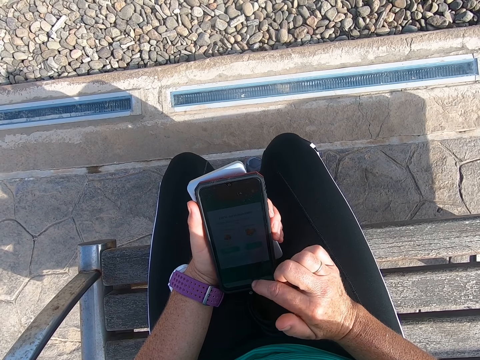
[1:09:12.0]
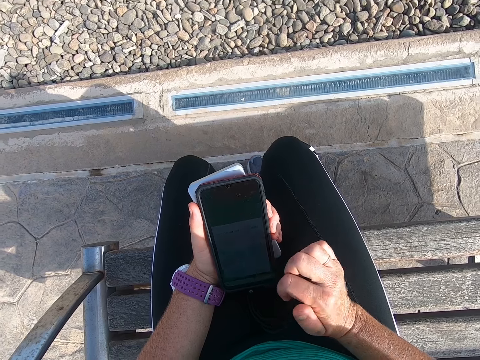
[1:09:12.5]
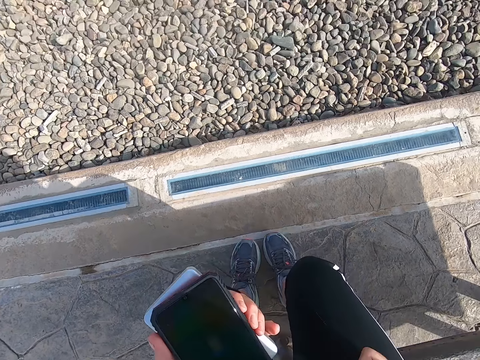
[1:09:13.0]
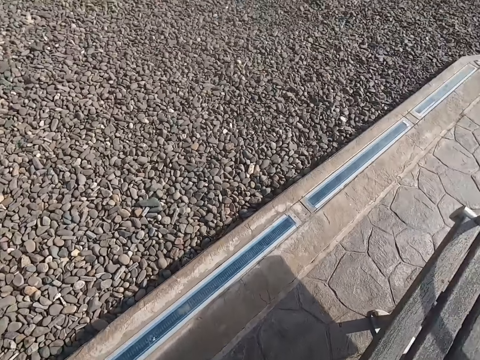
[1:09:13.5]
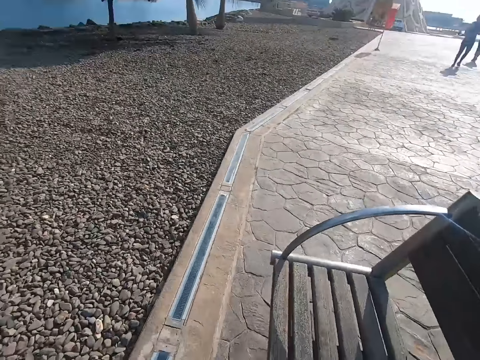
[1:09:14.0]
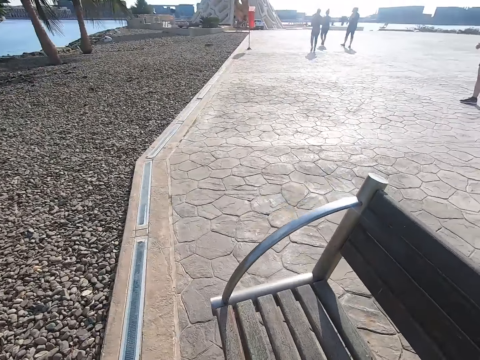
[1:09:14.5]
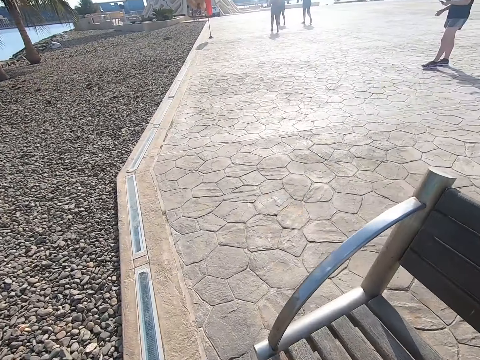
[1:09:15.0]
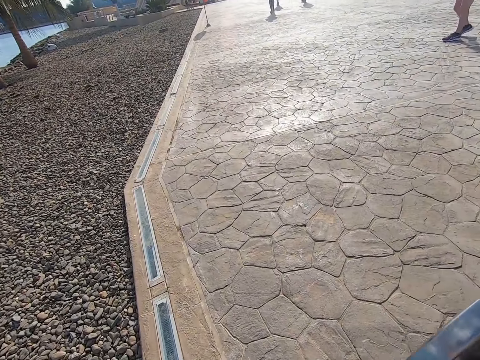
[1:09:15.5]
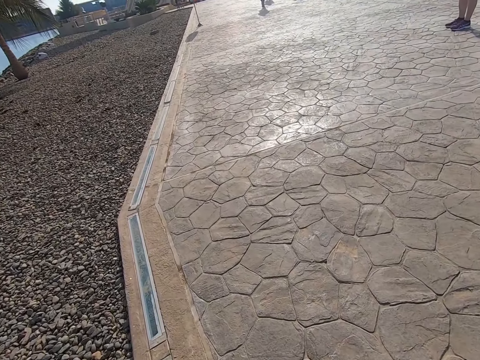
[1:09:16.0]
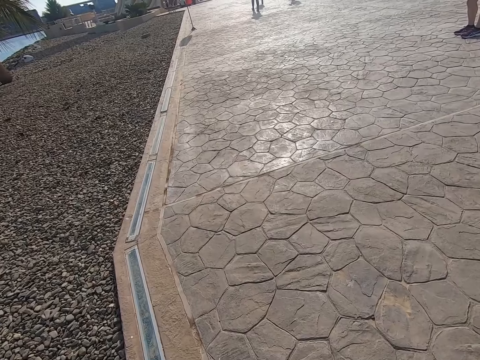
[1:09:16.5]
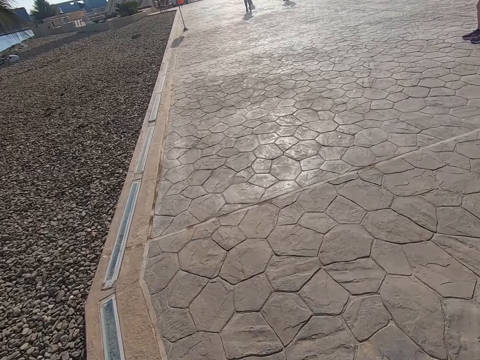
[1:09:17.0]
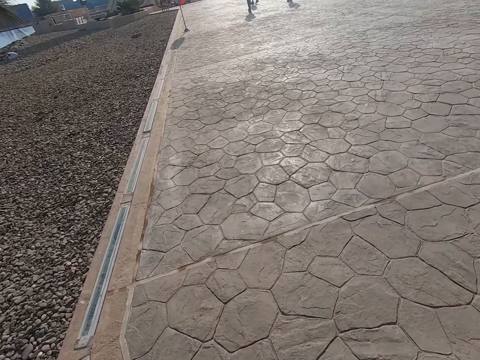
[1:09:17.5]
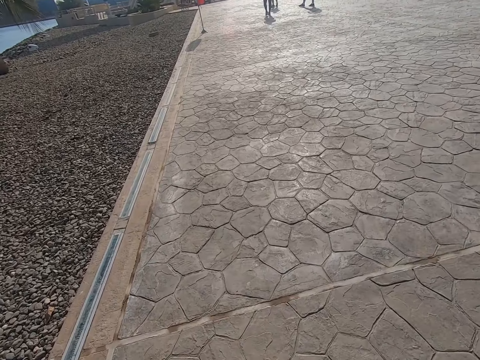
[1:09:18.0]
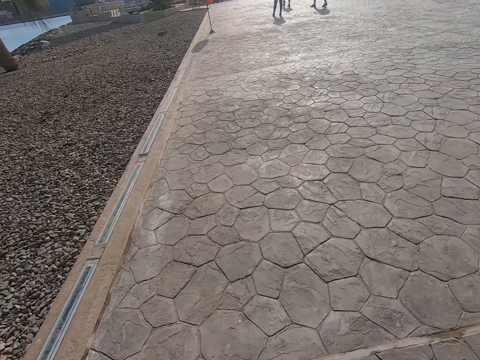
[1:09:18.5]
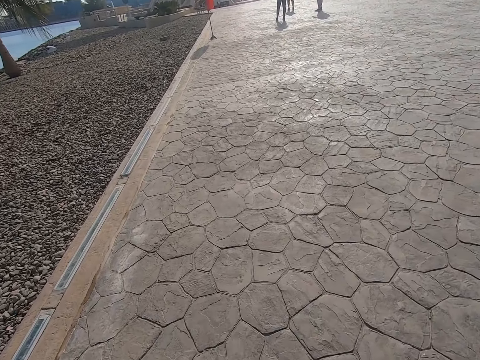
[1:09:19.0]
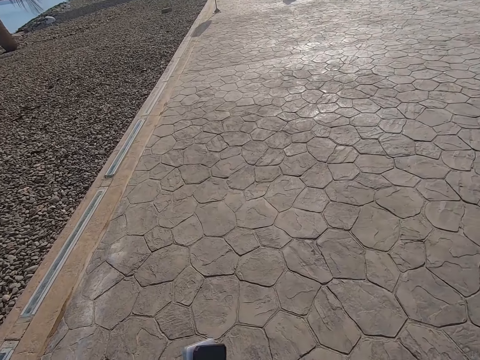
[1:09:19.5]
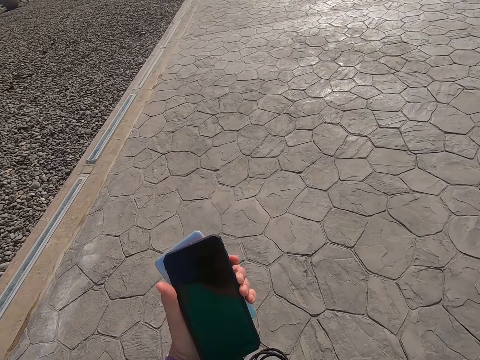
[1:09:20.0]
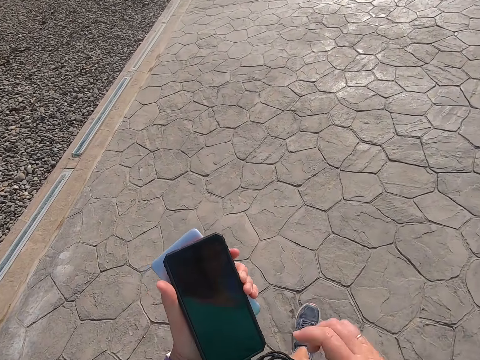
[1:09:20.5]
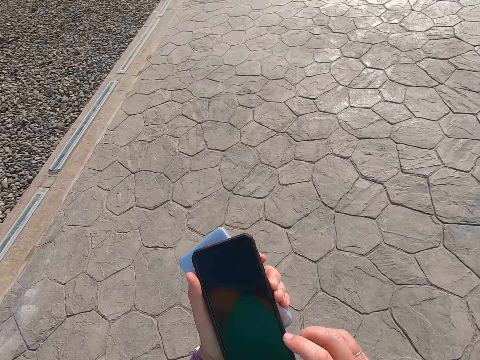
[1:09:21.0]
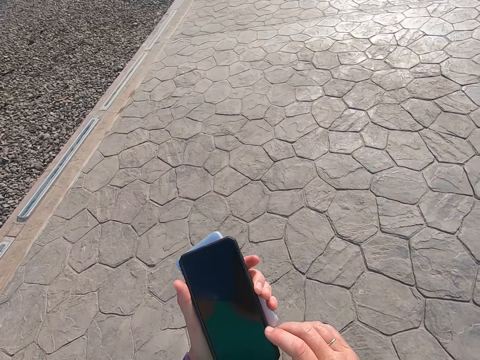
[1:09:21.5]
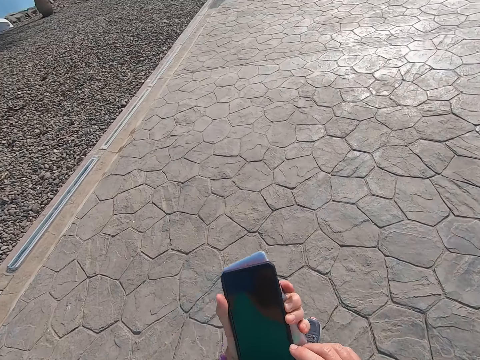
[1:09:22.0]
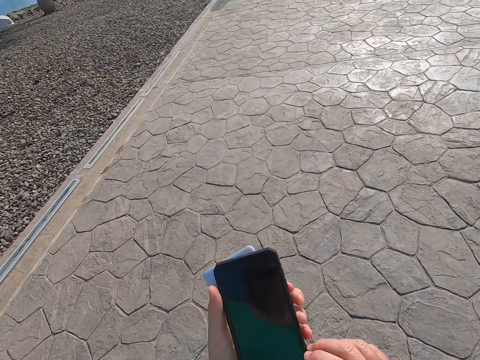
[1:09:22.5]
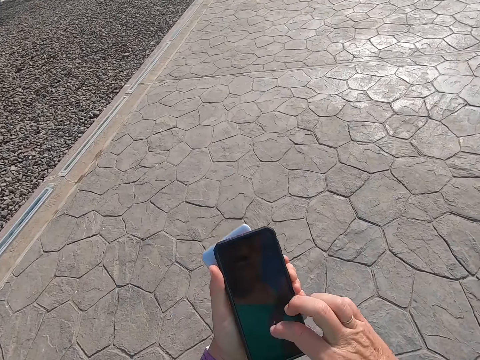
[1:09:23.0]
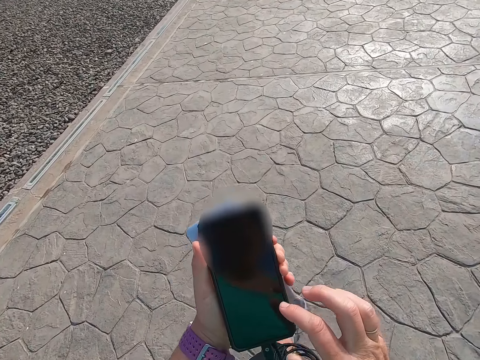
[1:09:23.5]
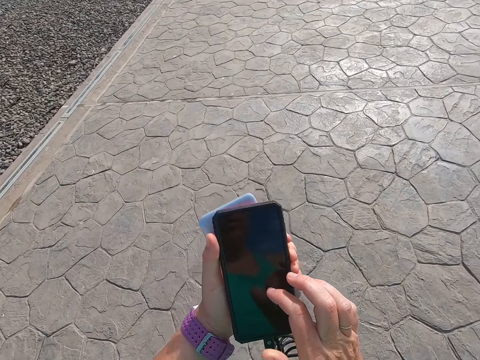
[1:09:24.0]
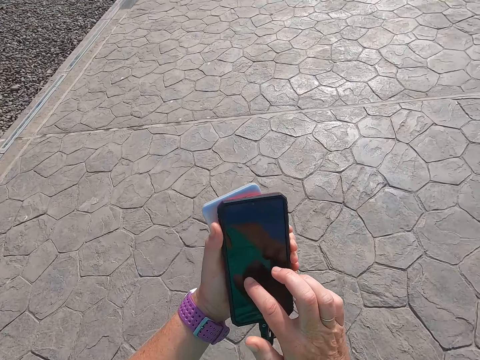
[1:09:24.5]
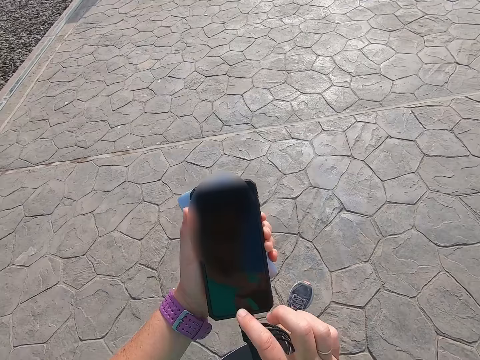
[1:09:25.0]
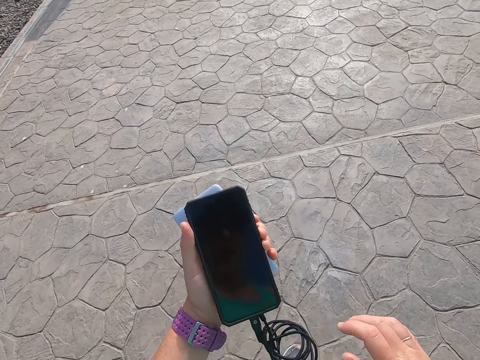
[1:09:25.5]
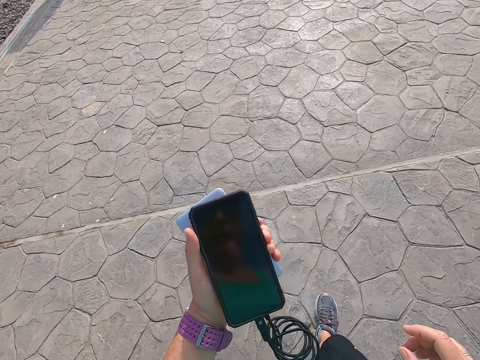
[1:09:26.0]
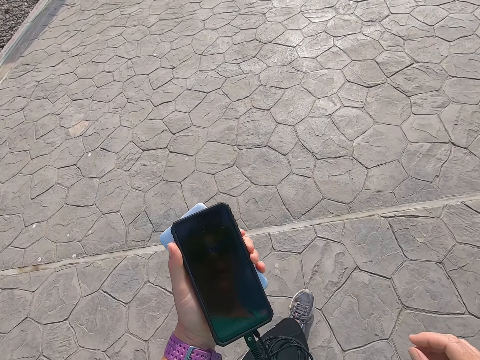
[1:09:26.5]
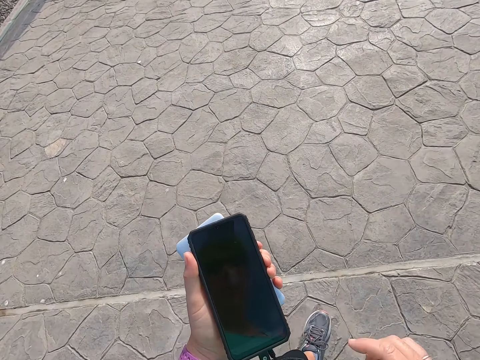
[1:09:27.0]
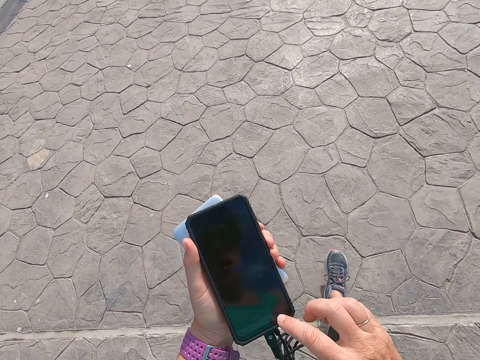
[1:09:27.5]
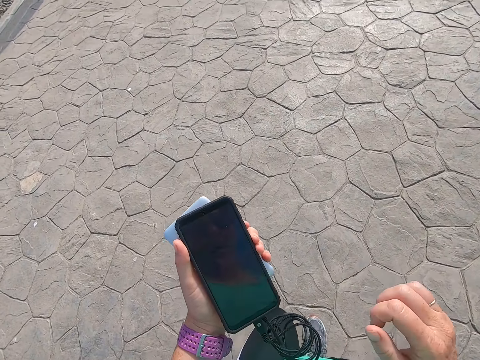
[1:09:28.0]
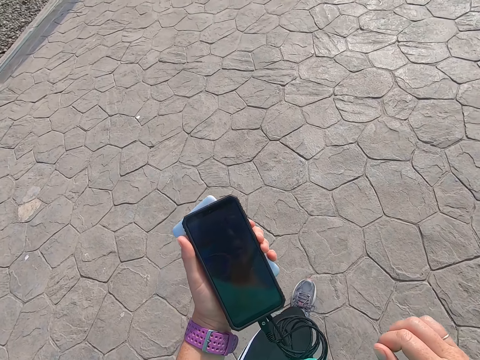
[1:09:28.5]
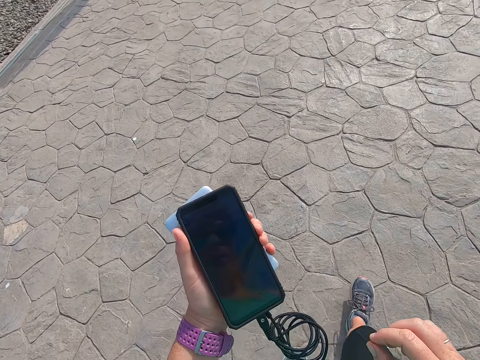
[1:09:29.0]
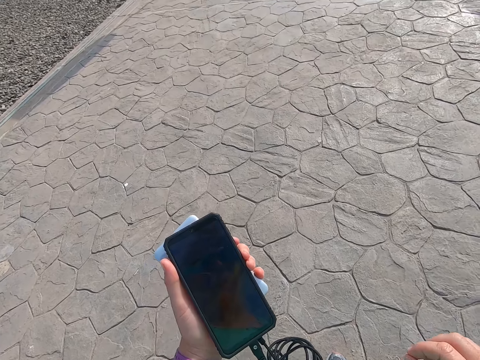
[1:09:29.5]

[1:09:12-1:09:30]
The camera wearer walks on the beach park. They stare at the phone. They play a game on the cell phone. They operate the phone. They stare at the phone. They operate the phone.

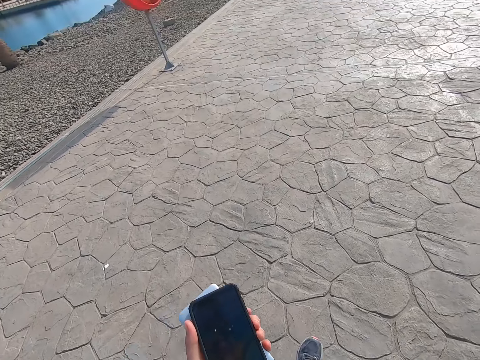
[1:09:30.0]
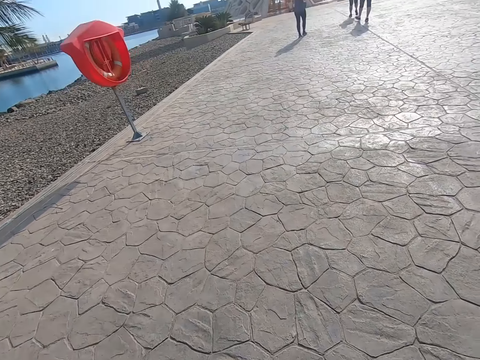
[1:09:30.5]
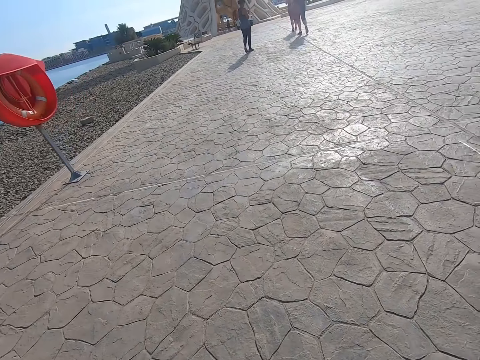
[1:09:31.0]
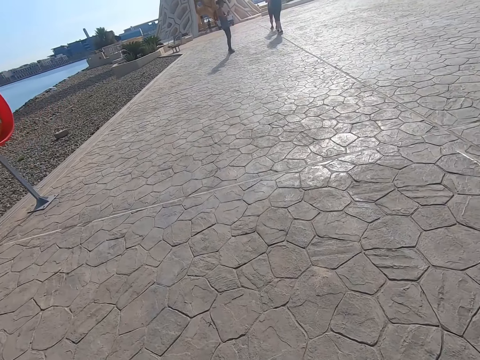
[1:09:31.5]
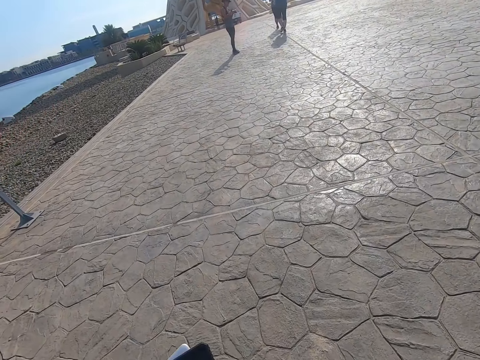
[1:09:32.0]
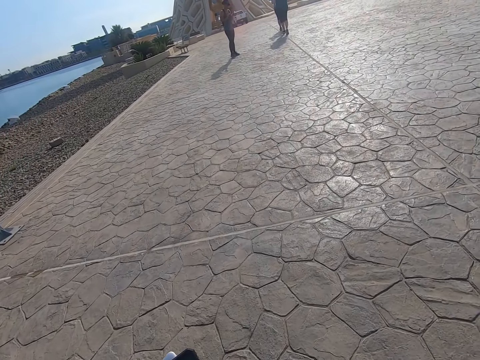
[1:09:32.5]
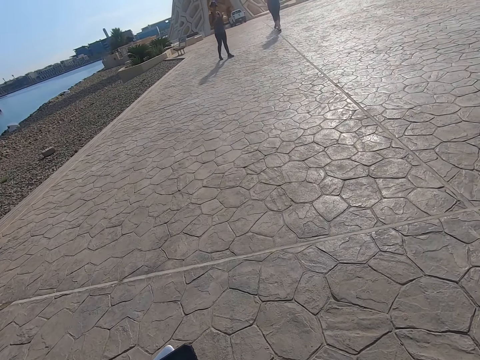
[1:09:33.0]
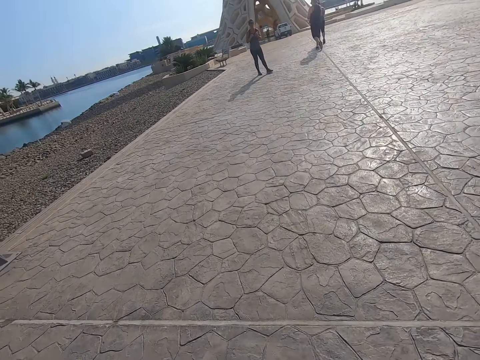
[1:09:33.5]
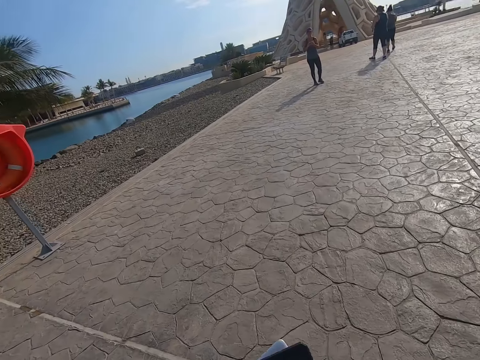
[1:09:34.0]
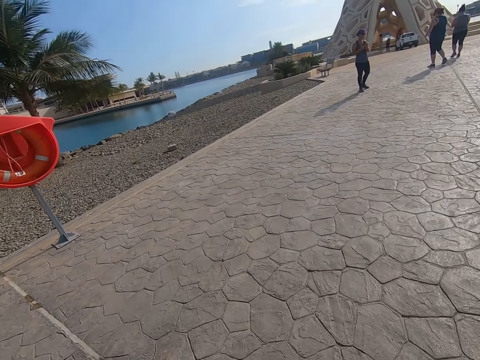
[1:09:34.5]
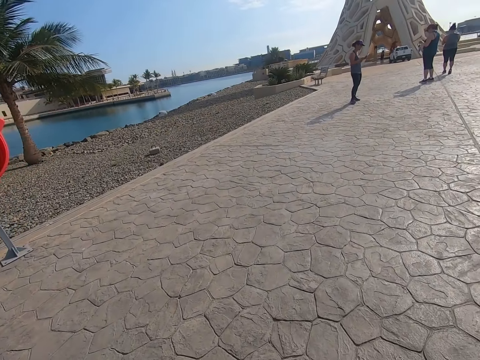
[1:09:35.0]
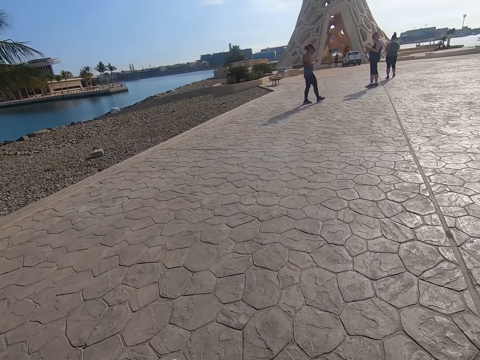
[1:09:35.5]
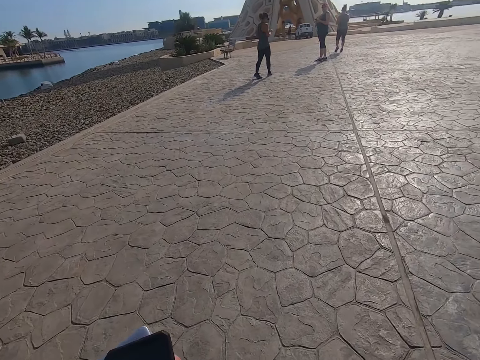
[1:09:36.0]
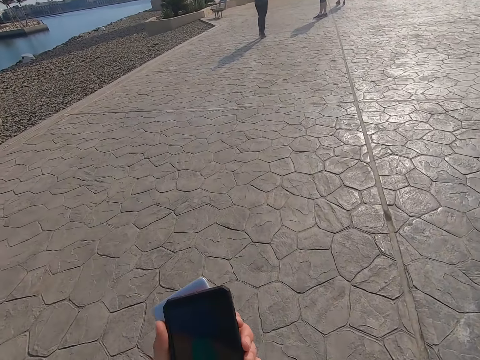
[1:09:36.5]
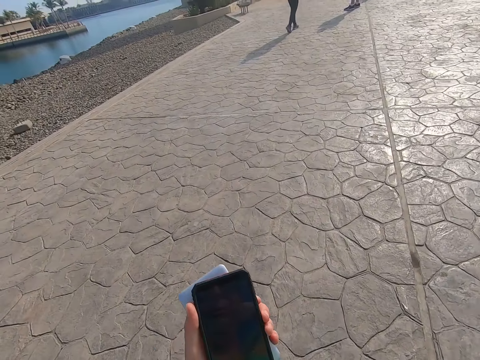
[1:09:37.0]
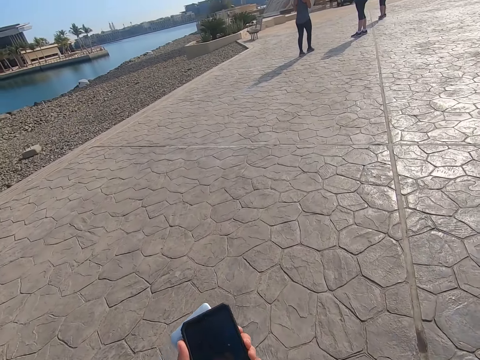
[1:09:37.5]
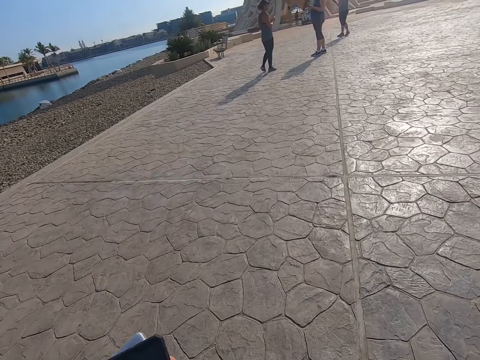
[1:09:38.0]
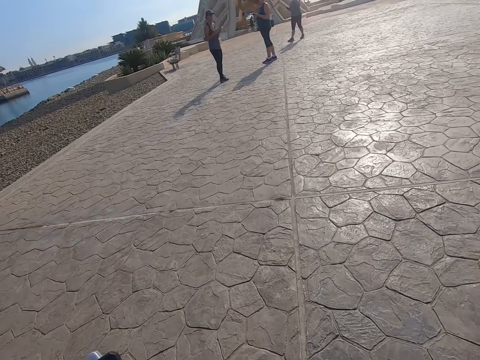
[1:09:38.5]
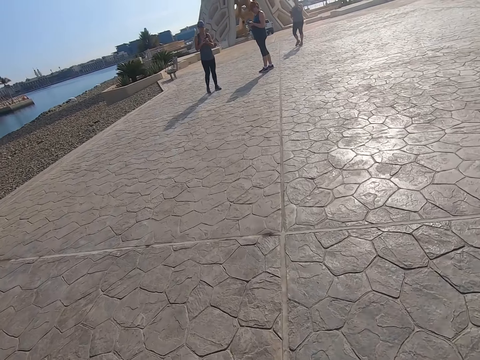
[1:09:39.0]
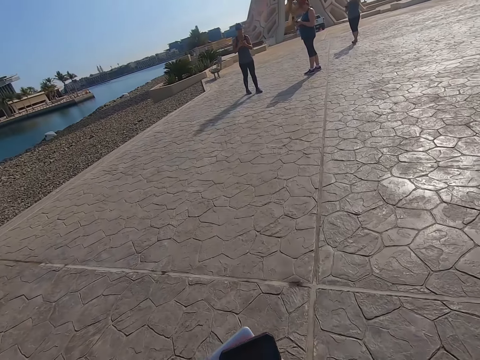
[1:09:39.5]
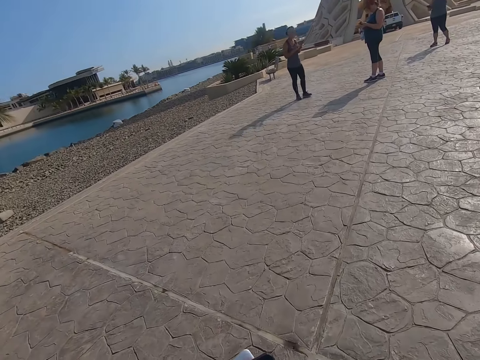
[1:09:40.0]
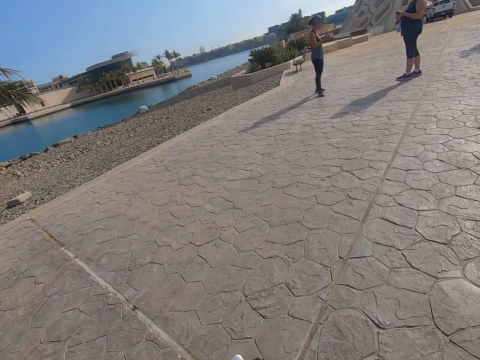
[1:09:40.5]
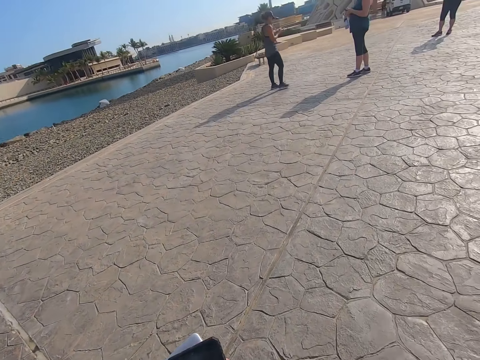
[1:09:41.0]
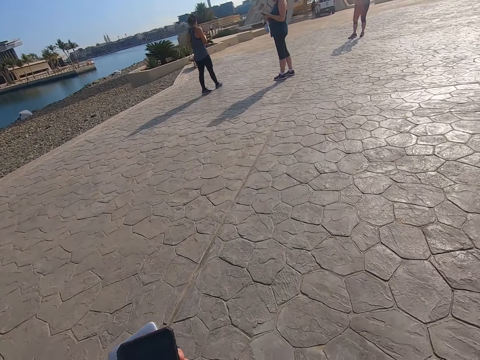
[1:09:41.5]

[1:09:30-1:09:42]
A person looks back. The camera wearer walks on the beach park. Another person walks around the park. The first person walks around the park. The camera wearer plays a game on the cell phone. They stare at the phone. They walk on the beach park. The first person walks around the park.
